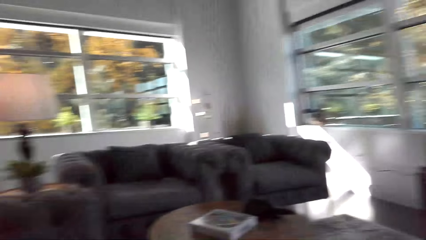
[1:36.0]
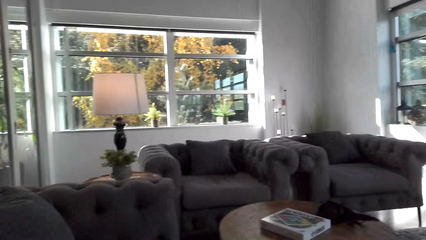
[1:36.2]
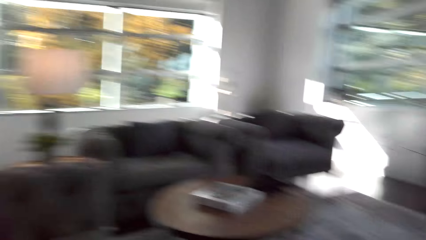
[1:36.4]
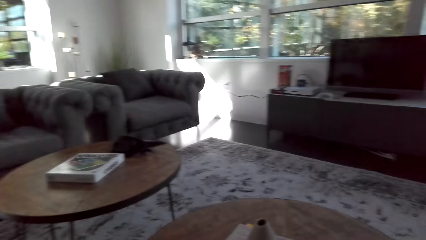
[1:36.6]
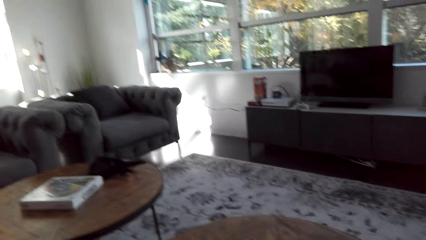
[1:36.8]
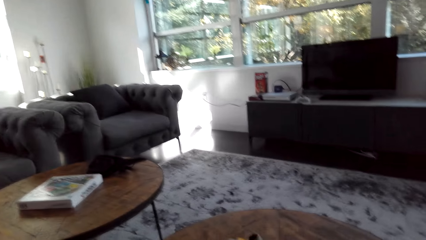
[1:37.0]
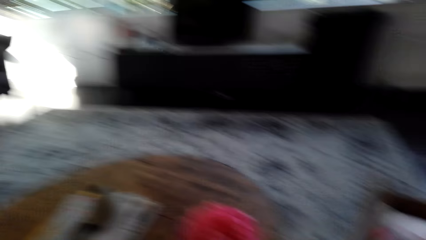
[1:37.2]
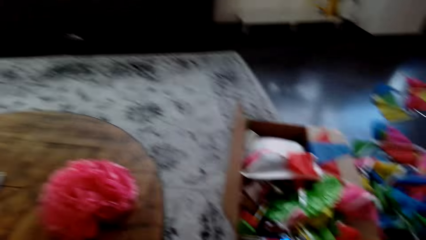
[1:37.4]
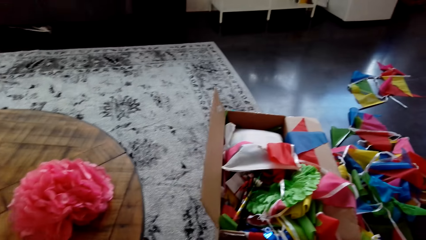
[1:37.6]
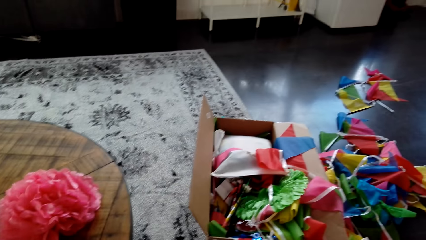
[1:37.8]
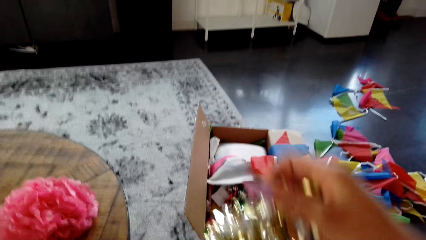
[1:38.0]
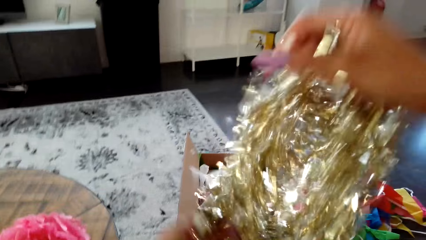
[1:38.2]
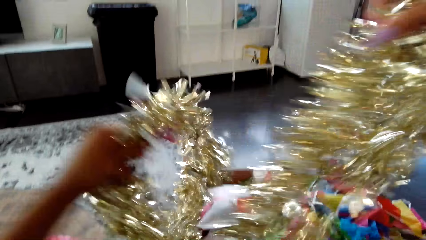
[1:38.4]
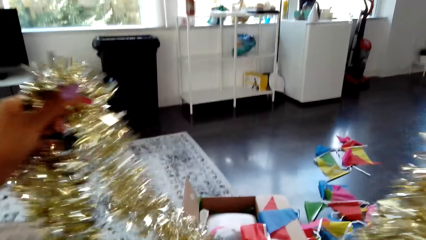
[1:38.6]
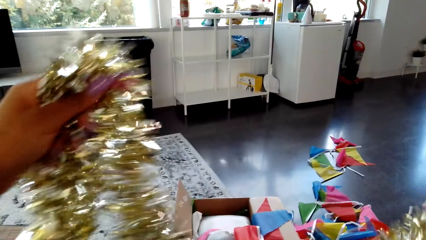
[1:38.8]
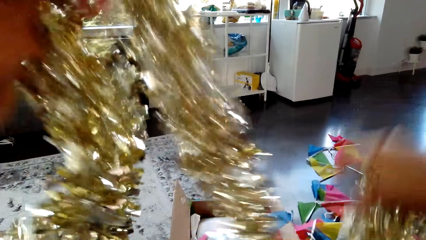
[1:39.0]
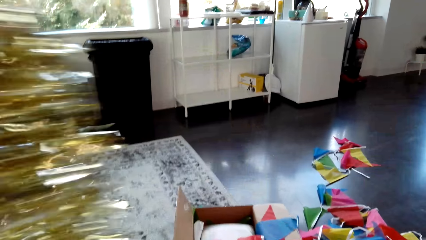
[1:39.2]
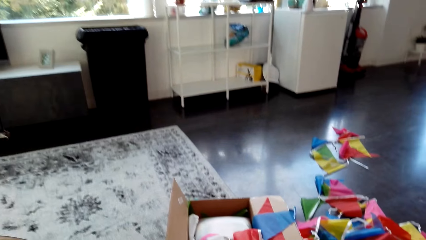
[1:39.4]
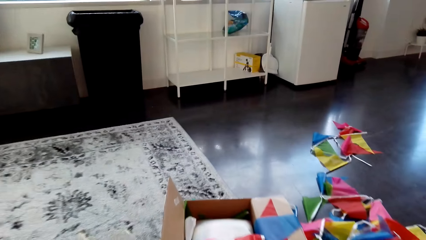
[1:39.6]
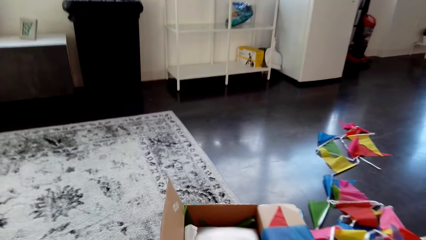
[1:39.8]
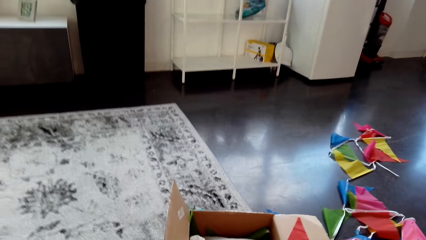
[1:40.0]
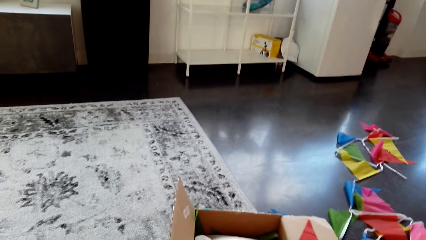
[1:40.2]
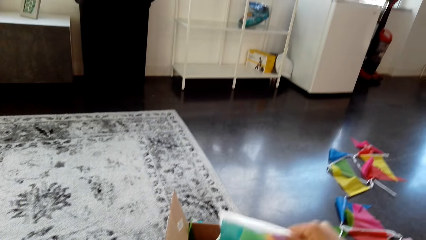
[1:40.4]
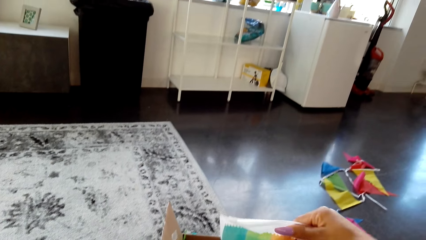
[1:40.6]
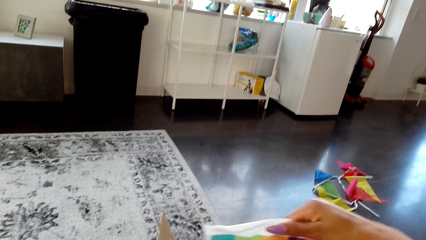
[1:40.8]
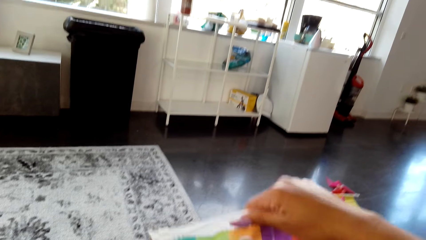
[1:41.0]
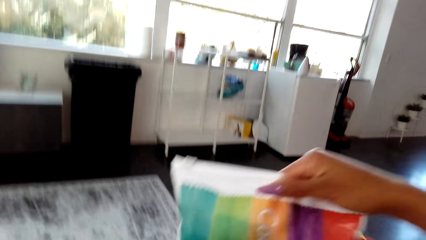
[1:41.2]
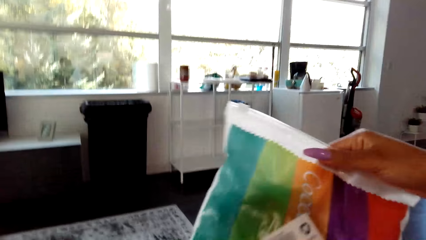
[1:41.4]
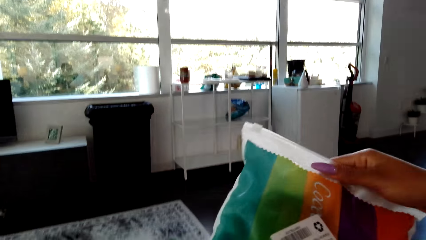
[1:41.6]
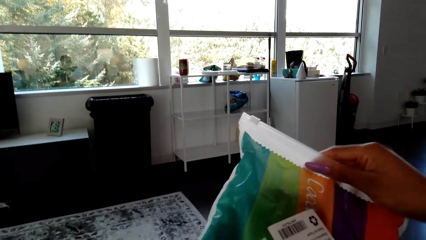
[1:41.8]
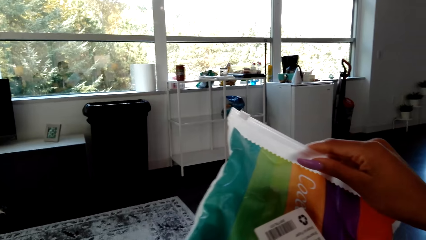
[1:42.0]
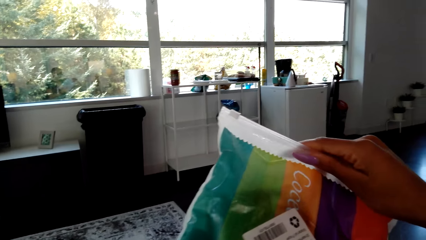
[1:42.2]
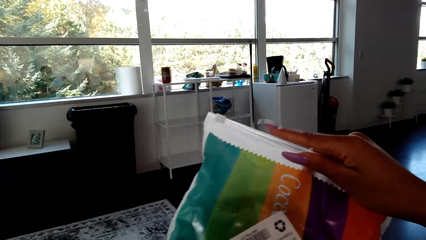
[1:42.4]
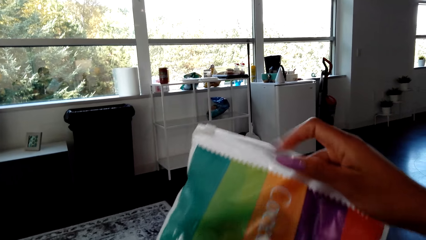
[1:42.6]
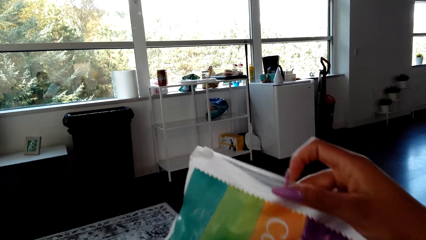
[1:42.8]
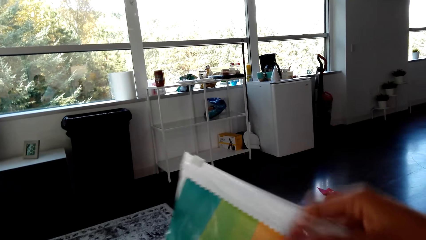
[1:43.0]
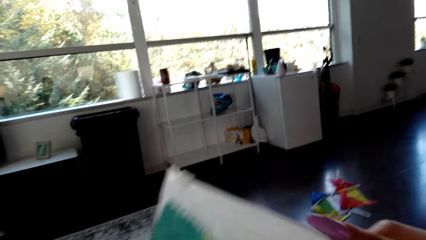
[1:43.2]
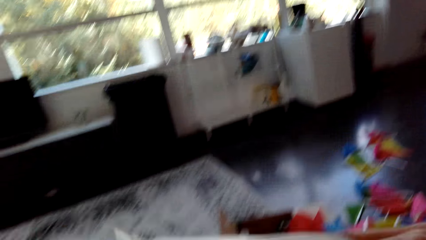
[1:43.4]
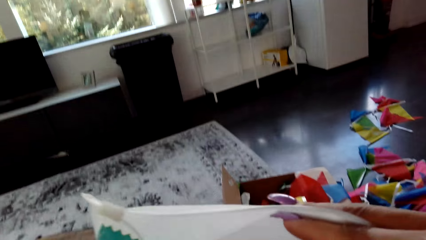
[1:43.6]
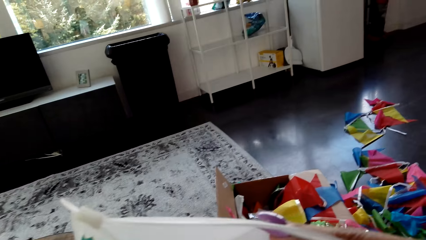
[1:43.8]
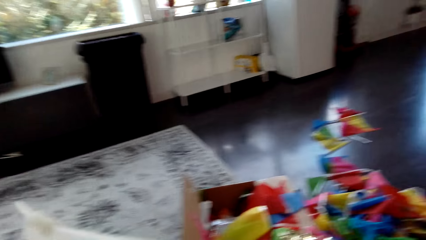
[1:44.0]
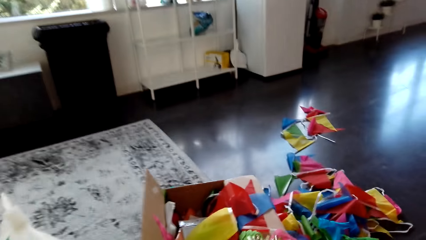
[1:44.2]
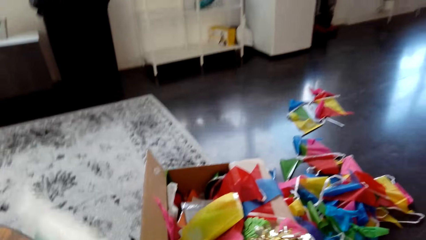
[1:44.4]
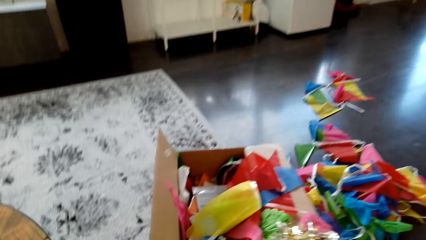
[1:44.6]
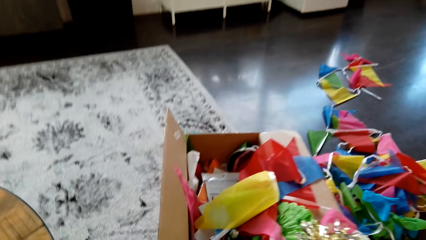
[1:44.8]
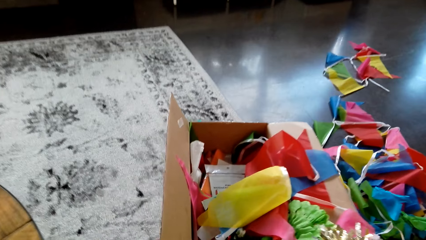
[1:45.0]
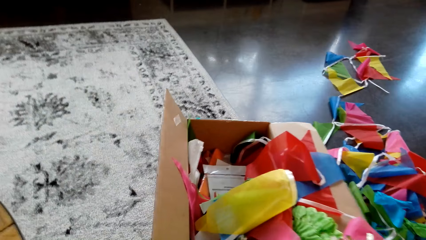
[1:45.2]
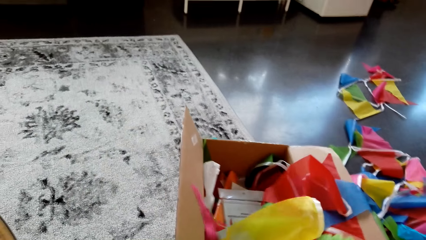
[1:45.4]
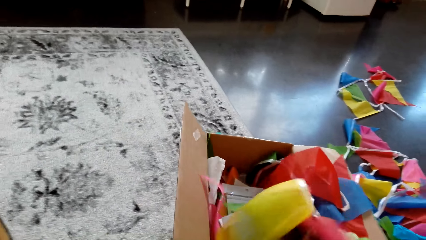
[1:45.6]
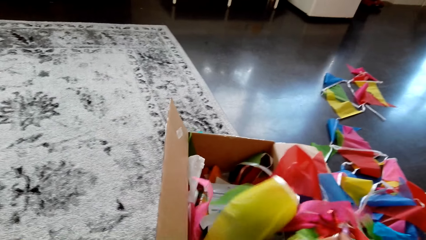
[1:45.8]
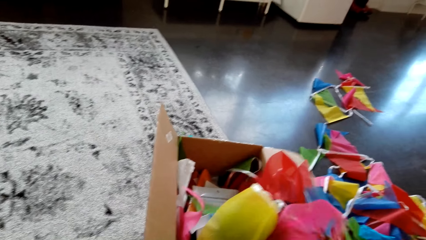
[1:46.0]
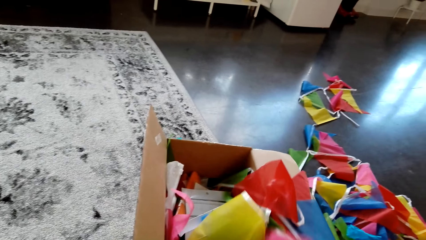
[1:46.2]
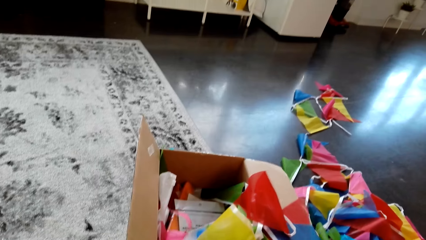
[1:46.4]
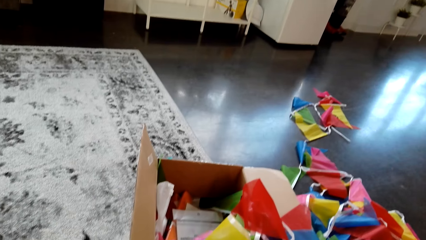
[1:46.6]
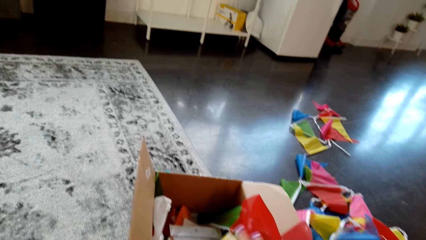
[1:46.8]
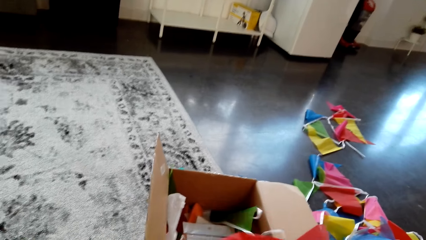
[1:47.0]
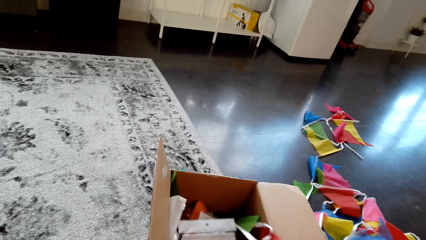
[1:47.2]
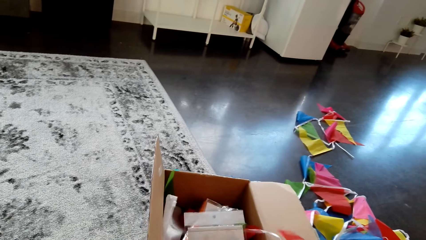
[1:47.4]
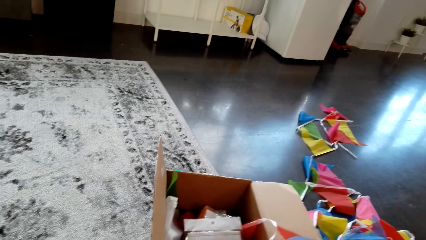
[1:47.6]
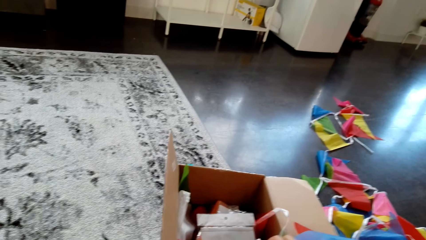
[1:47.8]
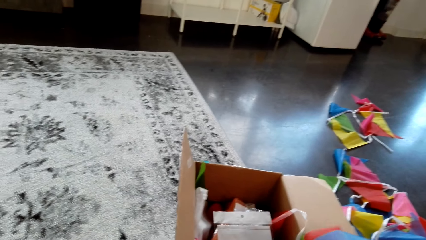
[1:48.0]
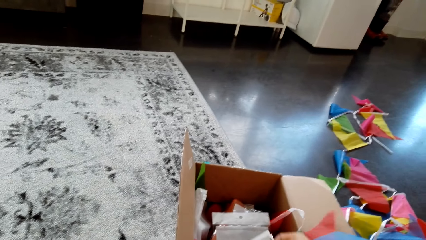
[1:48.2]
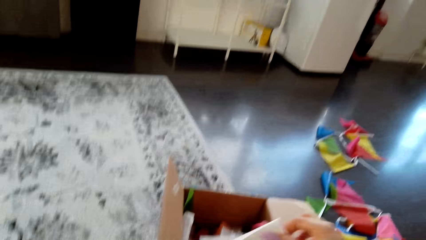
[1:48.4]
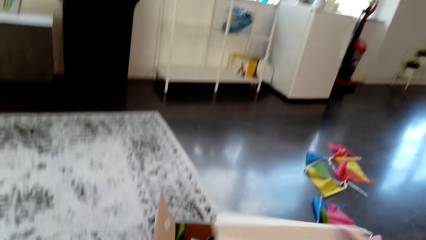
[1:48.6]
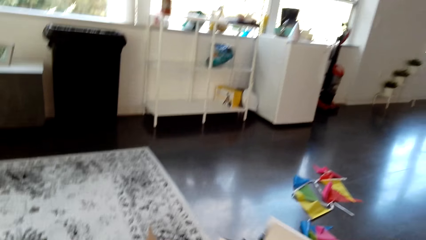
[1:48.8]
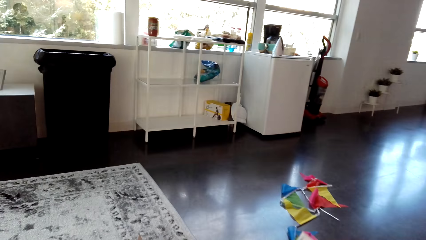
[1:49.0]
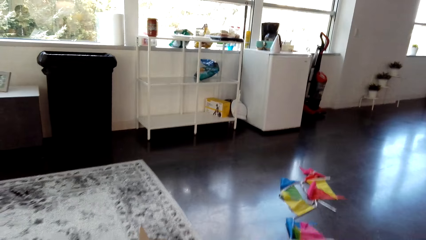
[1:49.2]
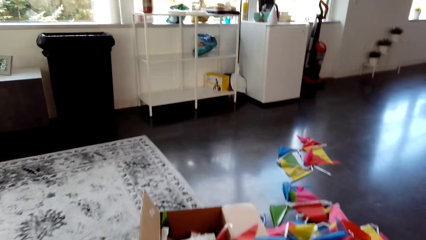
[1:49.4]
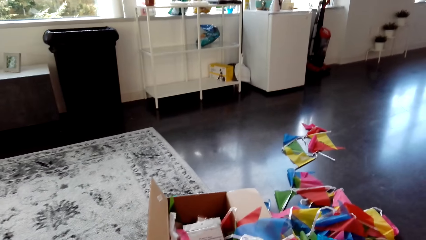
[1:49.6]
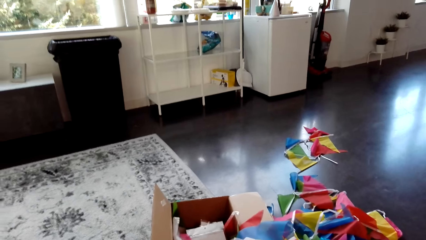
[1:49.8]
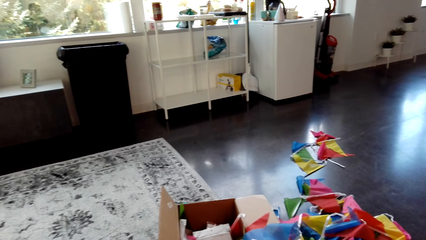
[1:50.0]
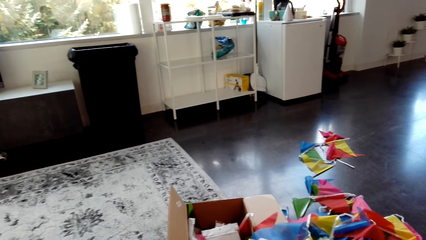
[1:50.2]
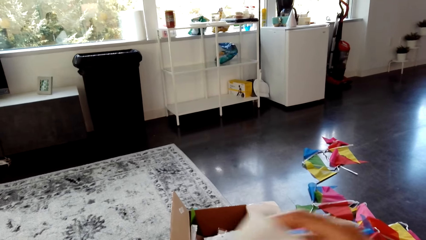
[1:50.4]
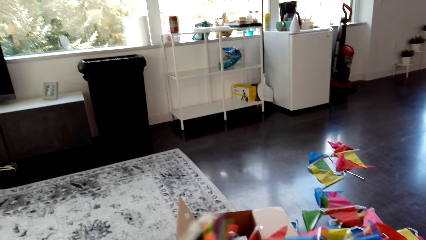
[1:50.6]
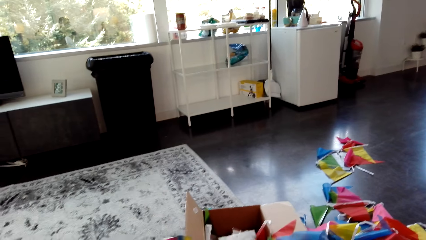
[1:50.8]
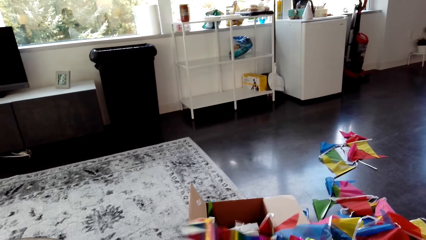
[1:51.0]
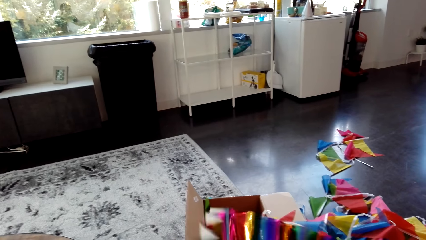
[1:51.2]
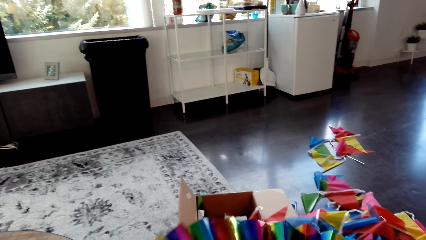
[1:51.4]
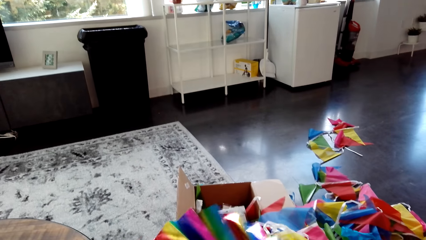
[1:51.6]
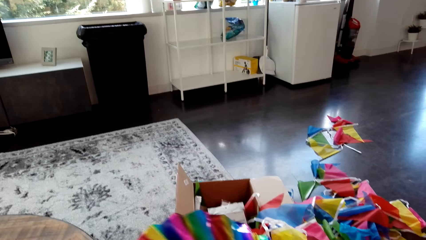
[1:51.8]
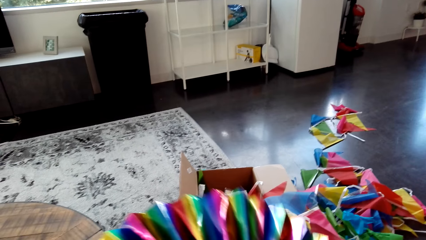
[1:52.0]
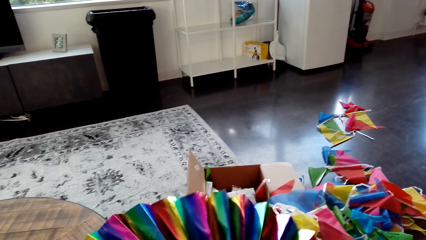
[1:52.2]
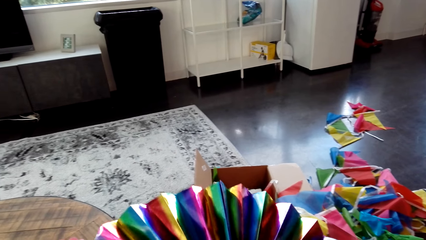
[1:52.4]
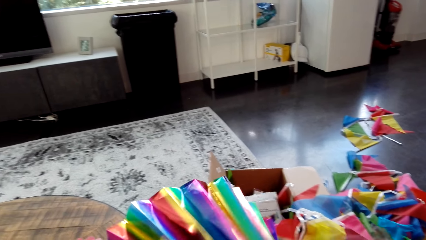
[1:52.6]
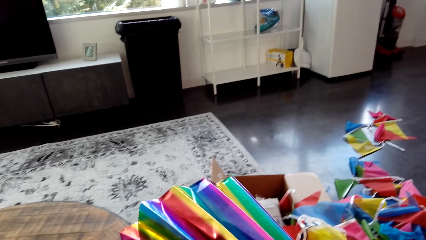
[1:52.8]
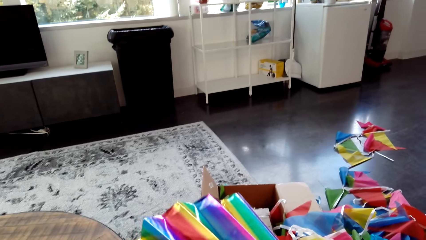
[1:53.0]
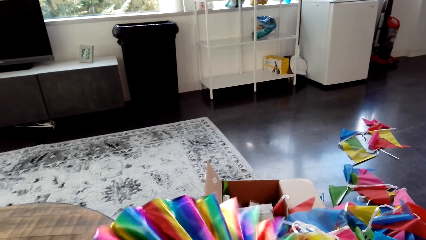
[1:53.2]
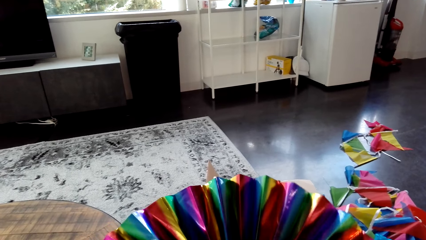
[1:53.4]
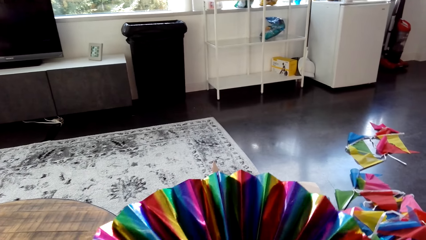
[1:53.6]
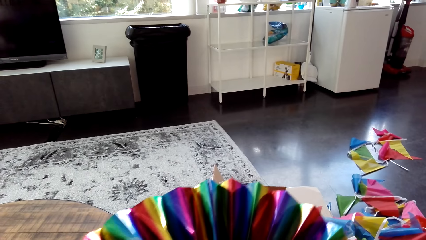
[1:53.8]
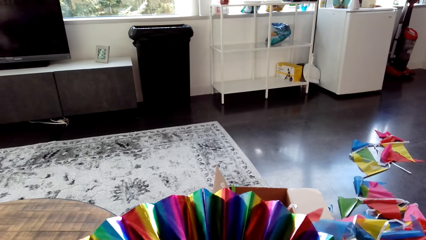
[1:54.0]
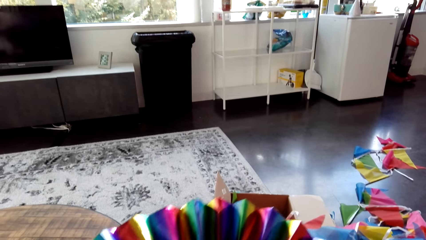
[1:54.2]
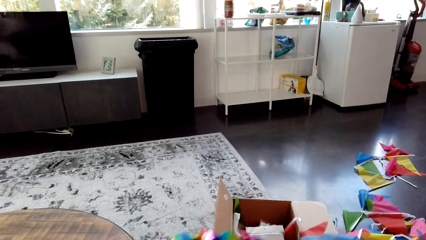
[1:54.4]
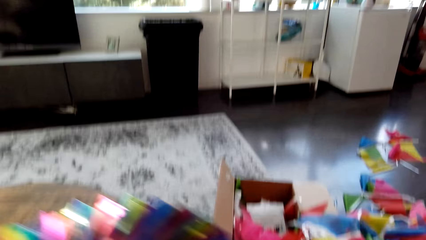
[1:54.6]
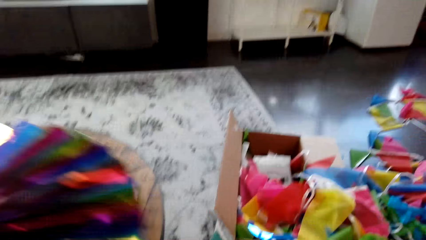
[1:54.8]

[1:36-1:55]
The camera wearer looks at the decorations. They look at the decorations again.
